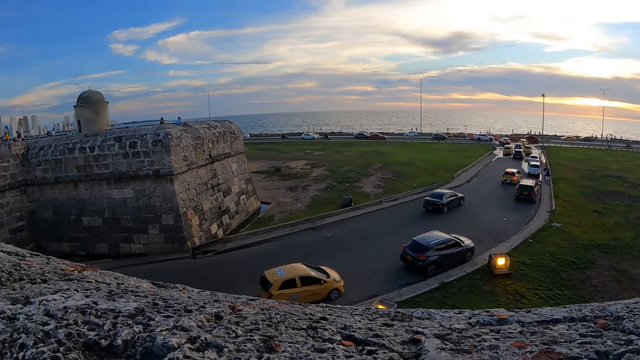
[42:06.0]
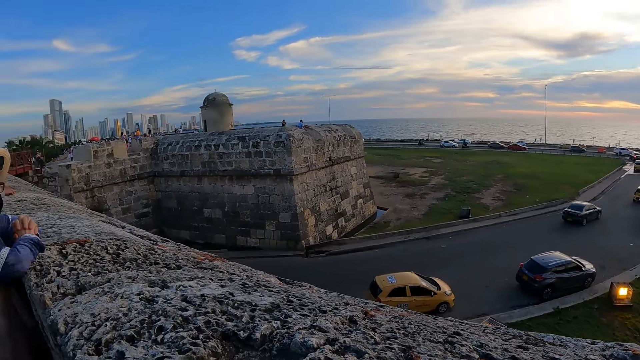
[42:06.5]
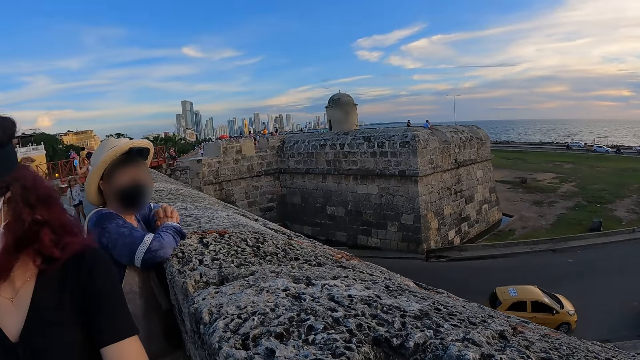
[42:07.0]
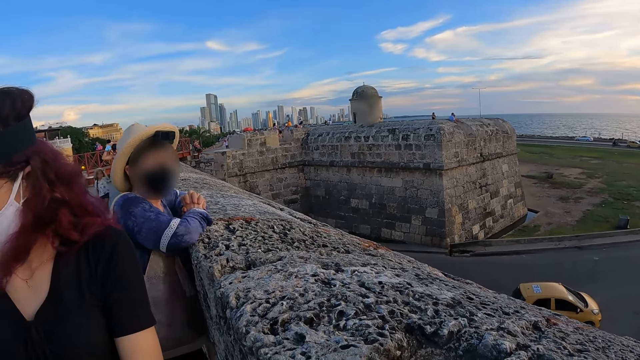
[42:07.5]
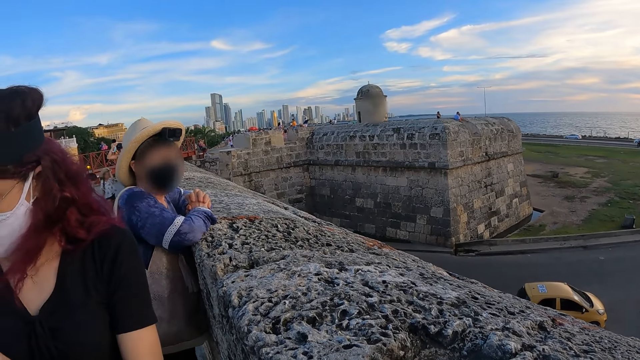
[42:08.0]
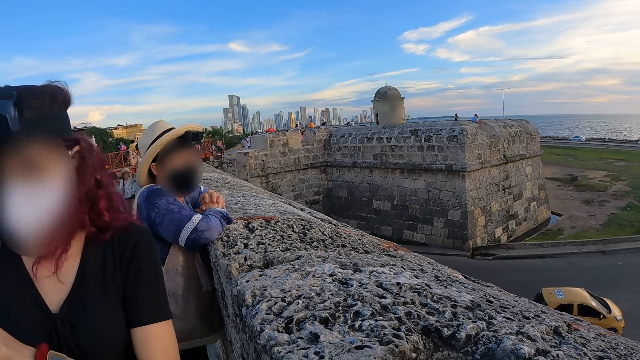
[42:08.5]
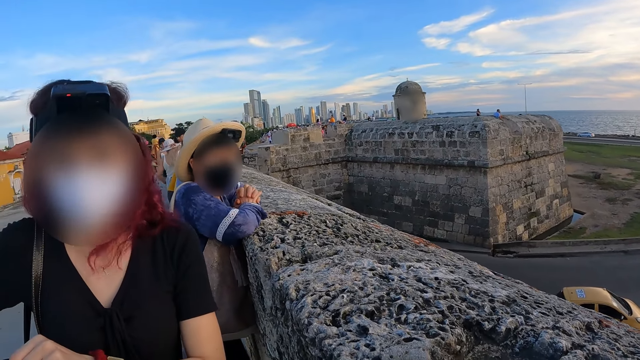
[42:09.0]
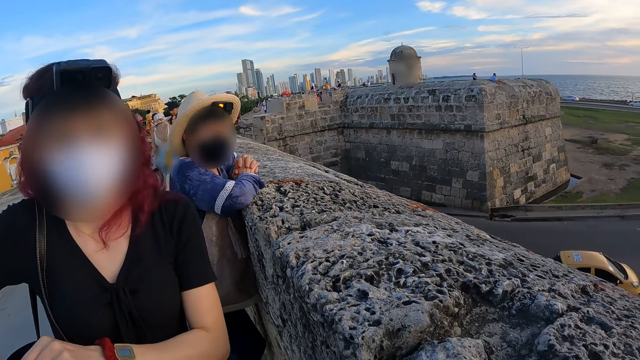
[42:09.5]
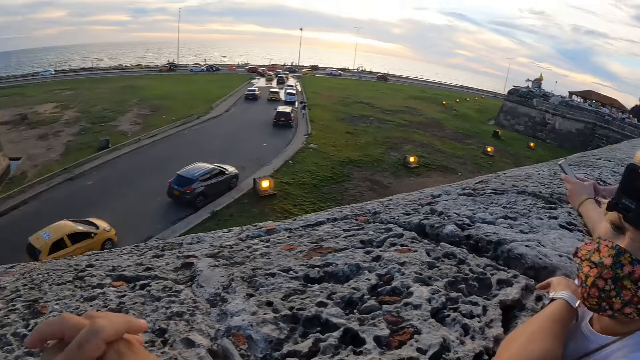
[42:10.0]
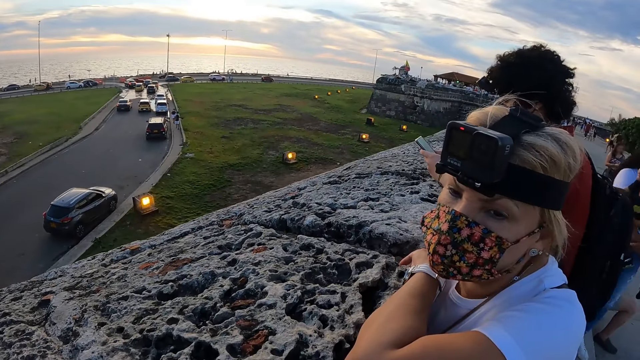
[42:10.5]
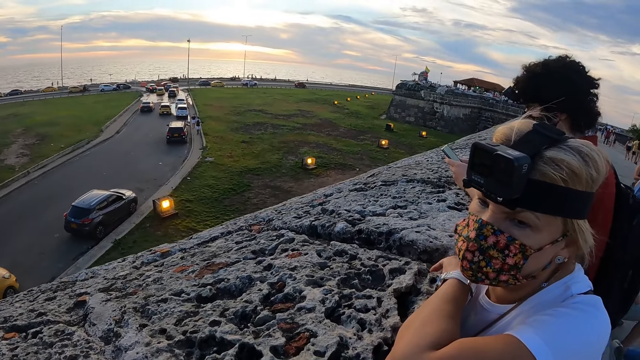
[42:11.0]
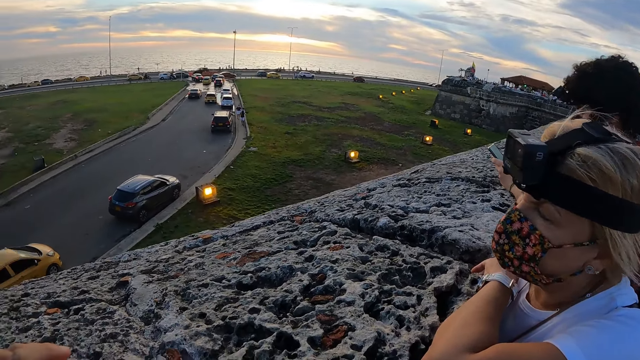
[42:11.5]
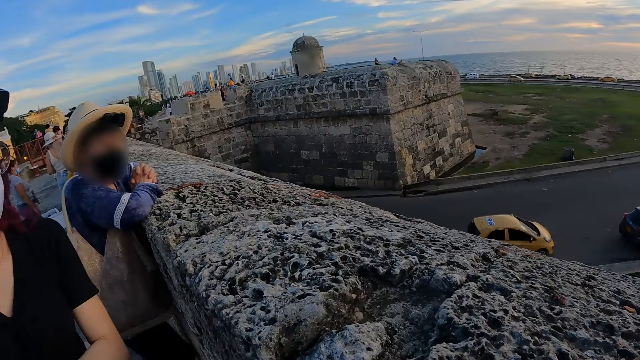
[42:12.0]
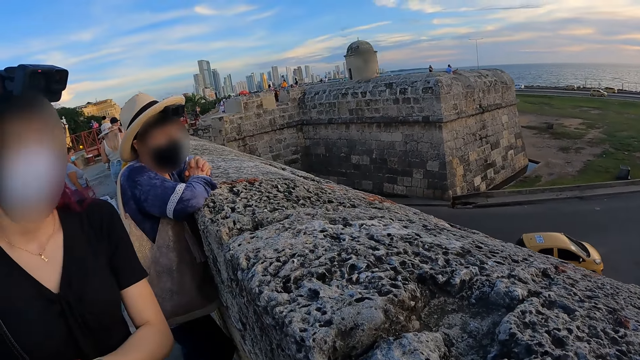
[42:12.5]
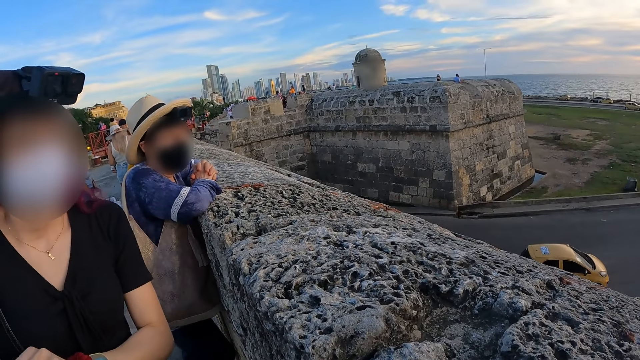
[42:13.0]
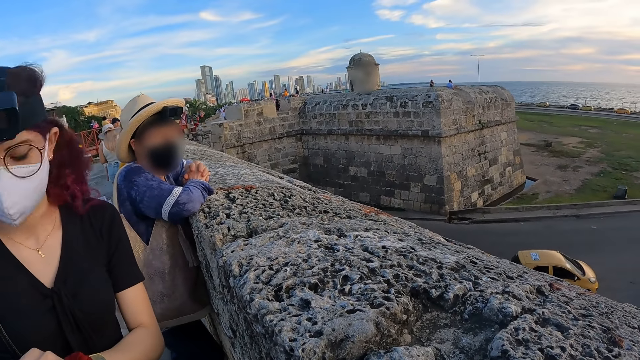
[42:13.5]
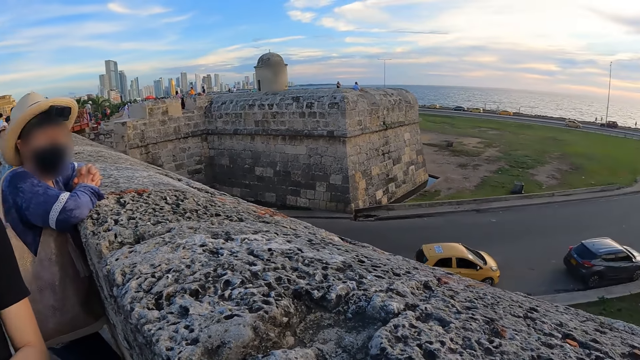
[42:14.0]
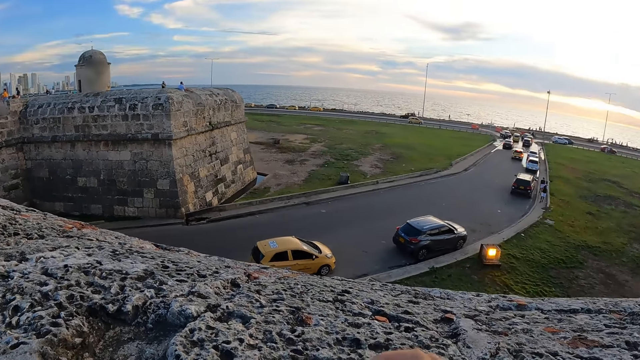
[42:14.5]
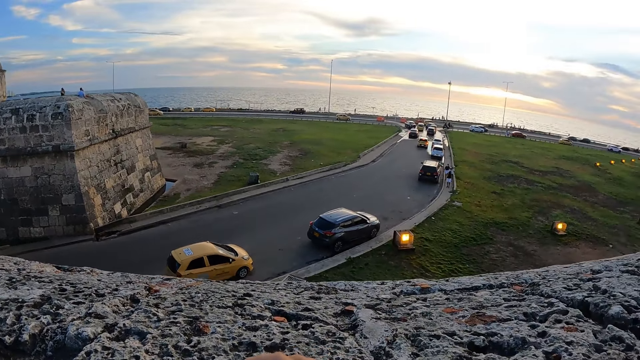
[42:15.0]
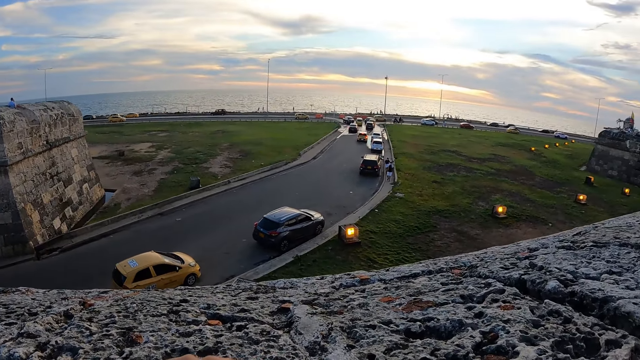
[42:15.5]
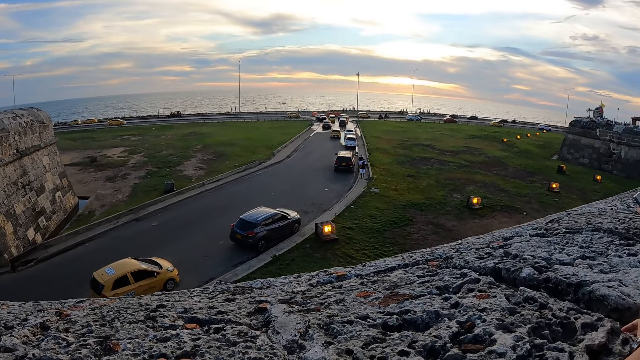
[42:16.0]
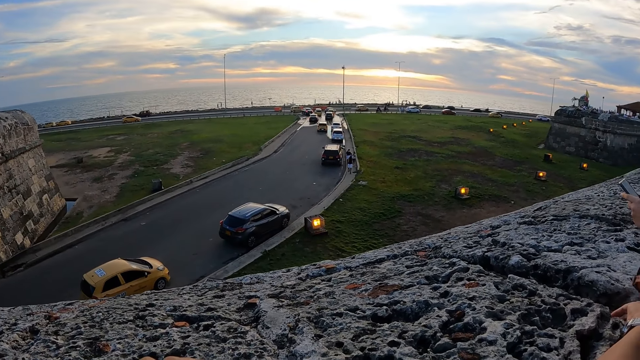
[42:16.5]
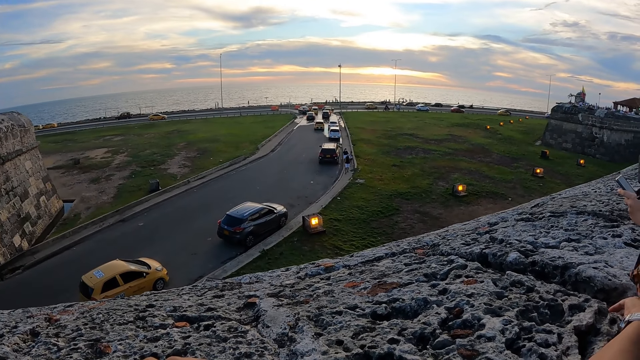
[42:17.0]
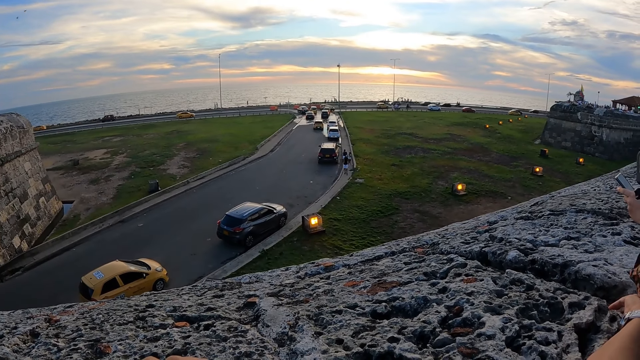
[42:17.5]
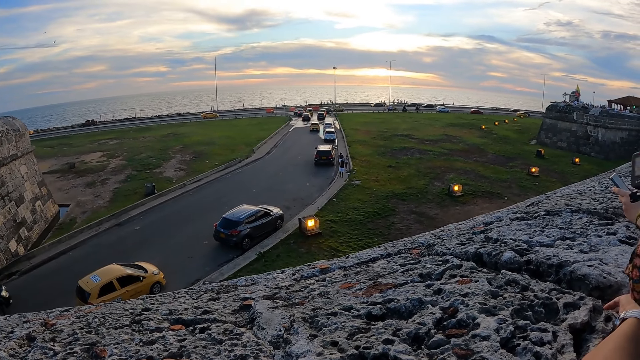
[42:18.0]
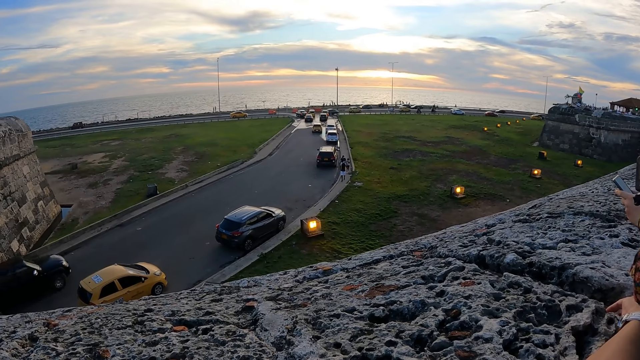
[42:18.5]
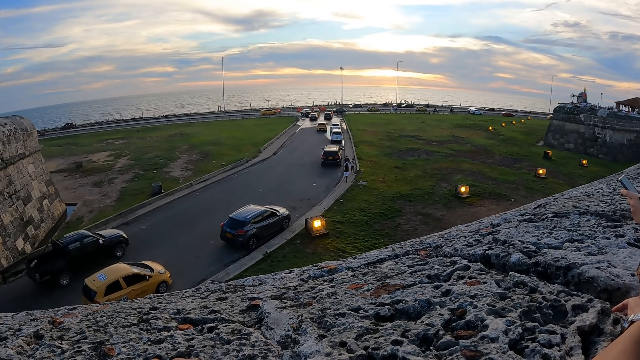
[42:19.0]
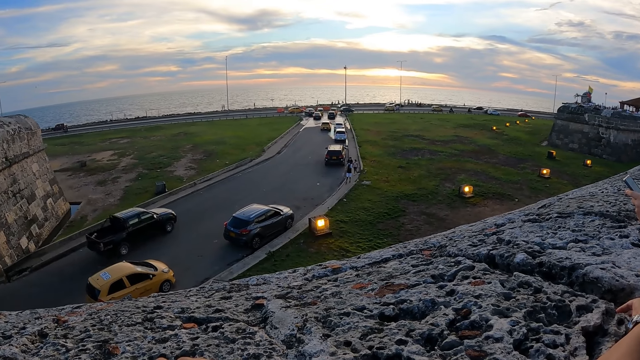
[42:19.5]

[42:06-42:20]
A woman converses with the camera wearer. Another woman converses with the camera wearer. The camera wearer looks around. A third woman converses with the camera wearer. Another woman talks to the first woman. The first woman talks to the other woman. The camera wearer watches vehicles on the road.

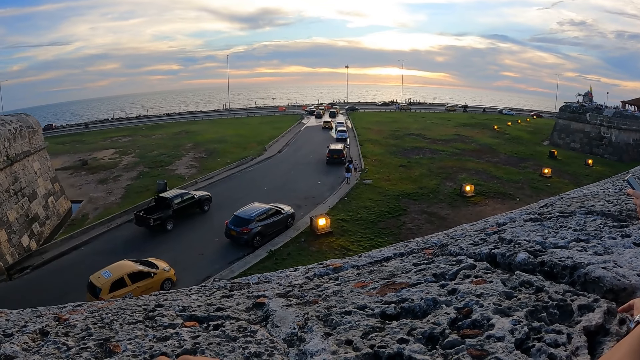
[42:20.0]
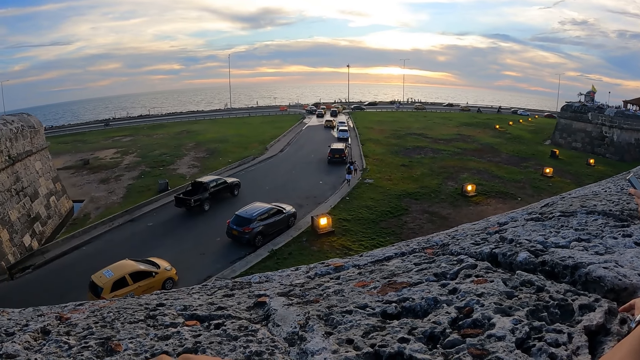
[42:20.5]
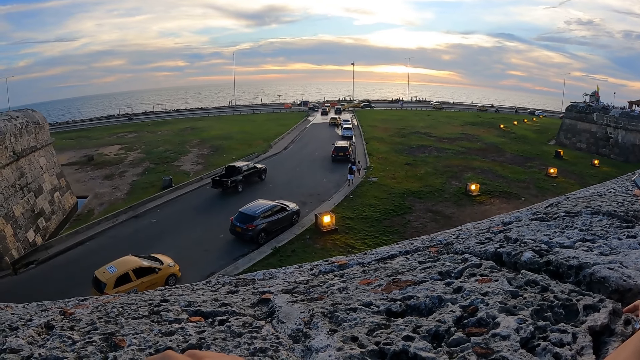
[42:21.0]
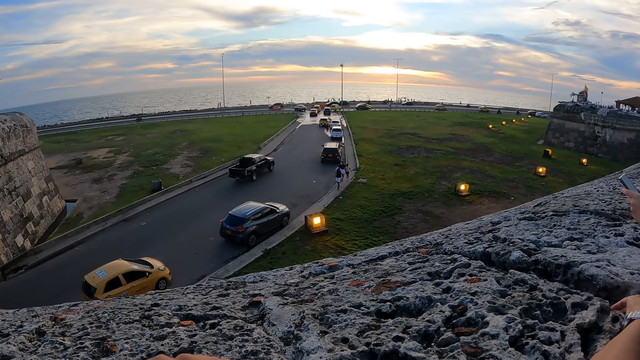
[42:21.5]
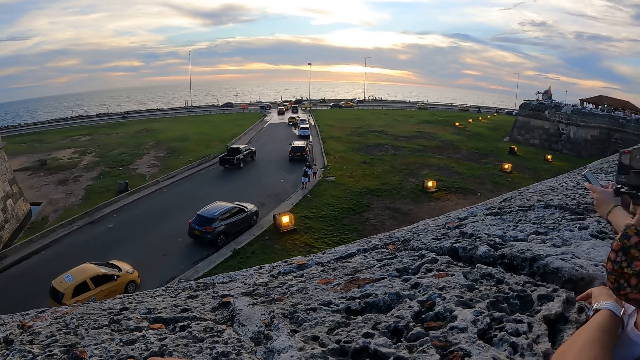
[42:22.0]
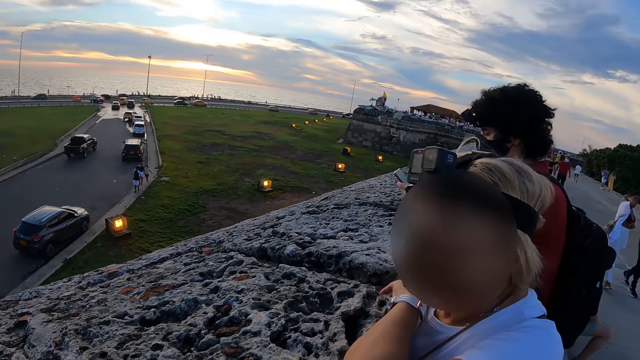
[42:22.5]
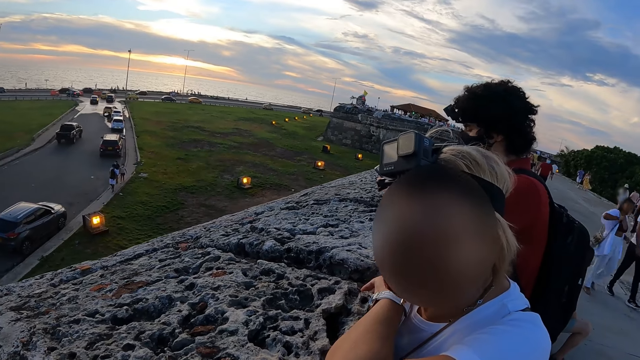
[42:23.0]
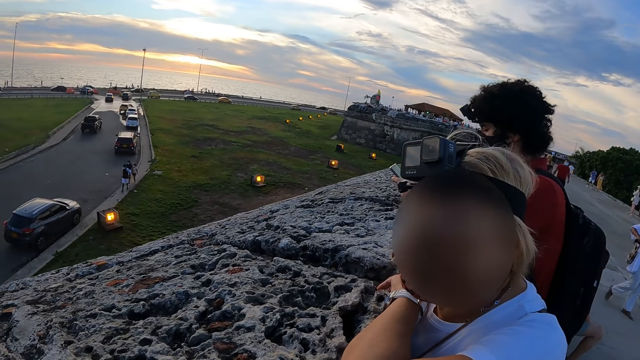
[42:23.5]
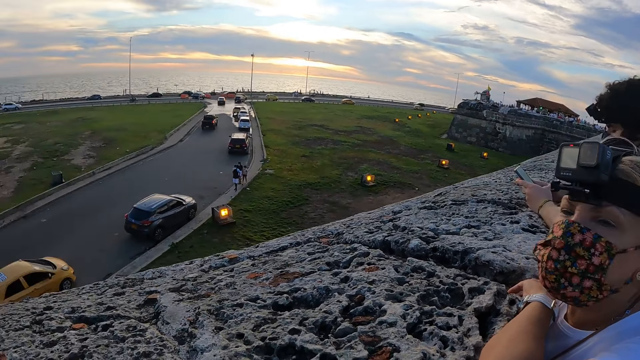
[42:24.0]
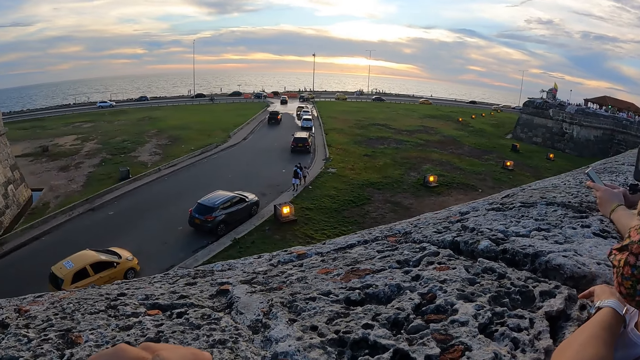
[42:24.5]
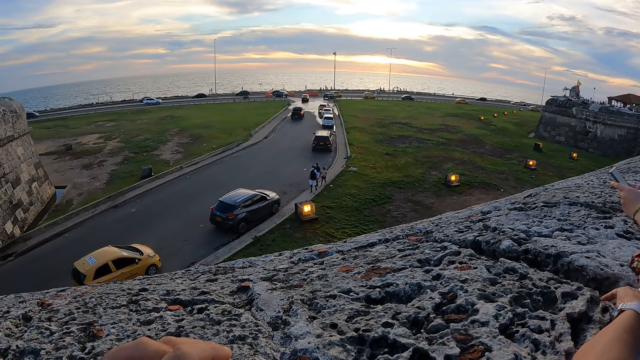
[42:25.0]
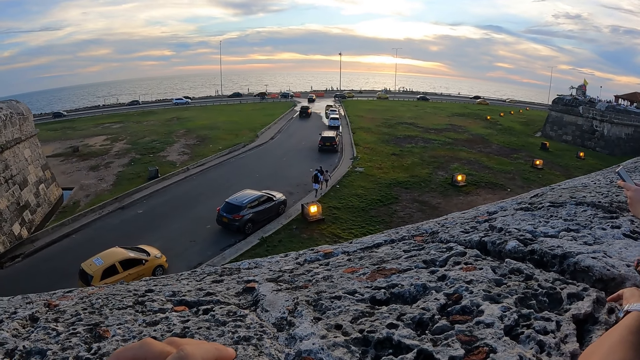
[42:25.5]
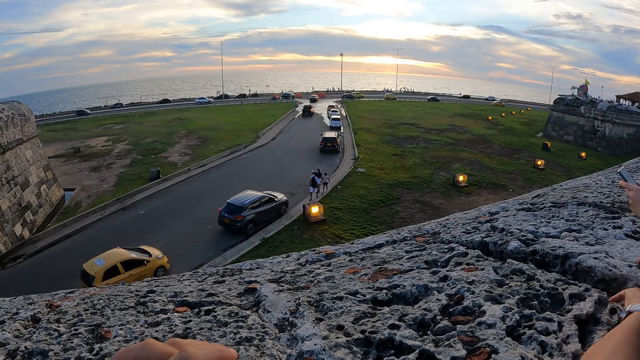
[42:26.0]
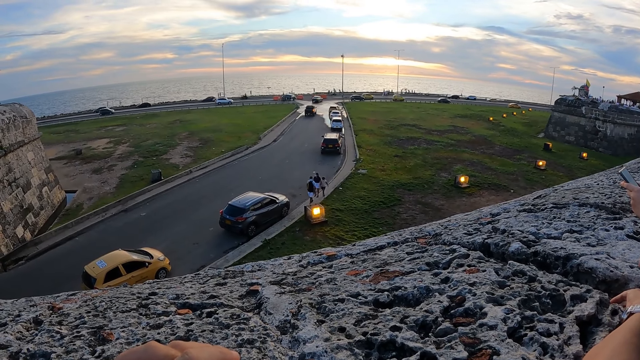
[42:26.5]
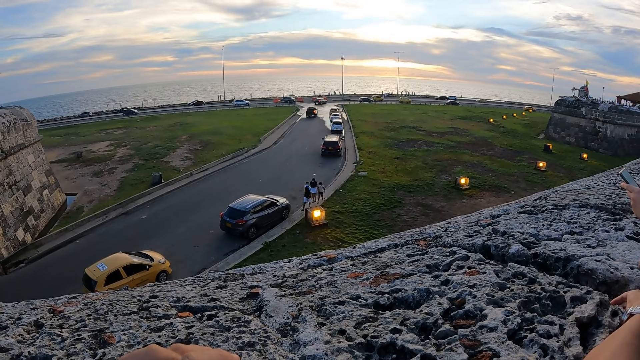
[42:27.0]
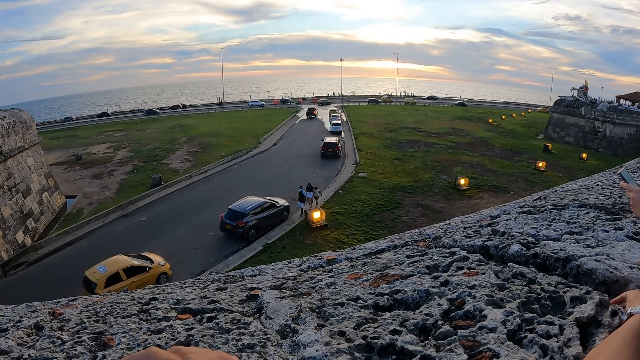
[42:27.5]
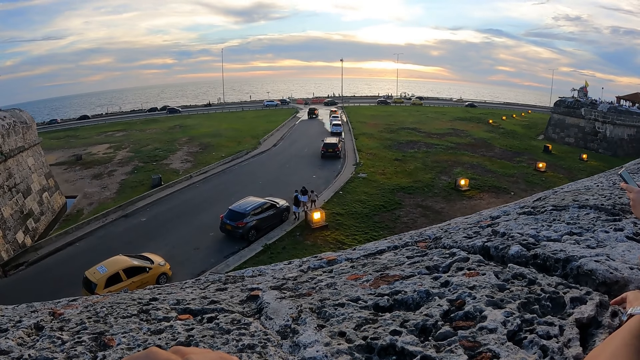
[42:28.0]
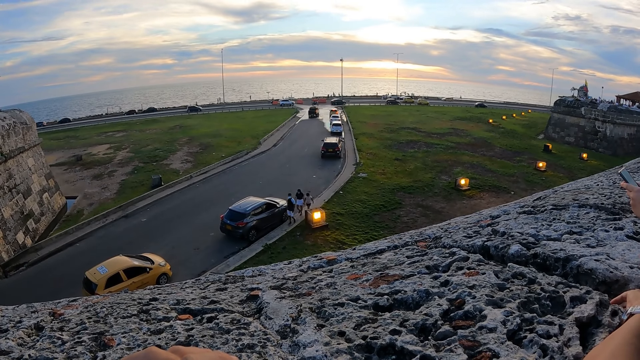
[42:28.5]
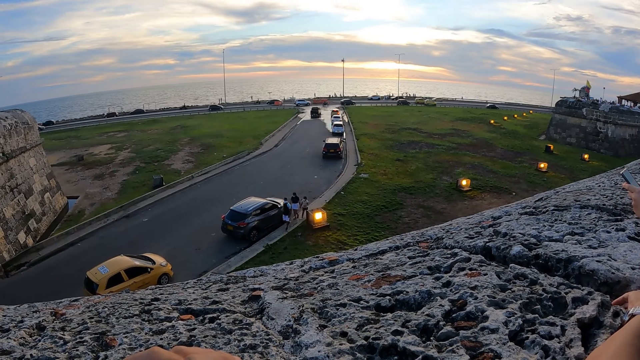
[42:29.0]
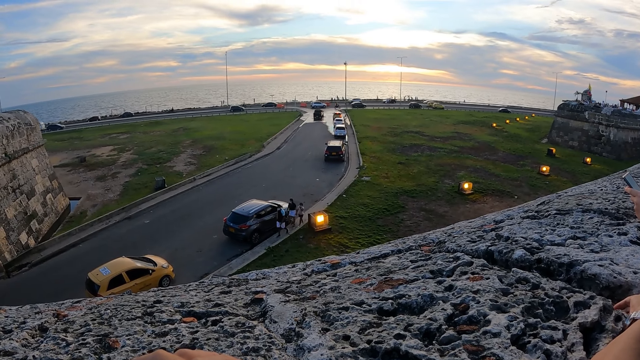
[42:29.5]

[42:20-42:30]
The camera wearer converses with the woman on the roof top. They watch vehicles on the road.
